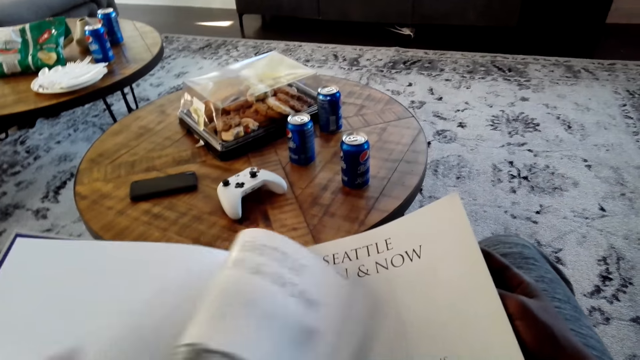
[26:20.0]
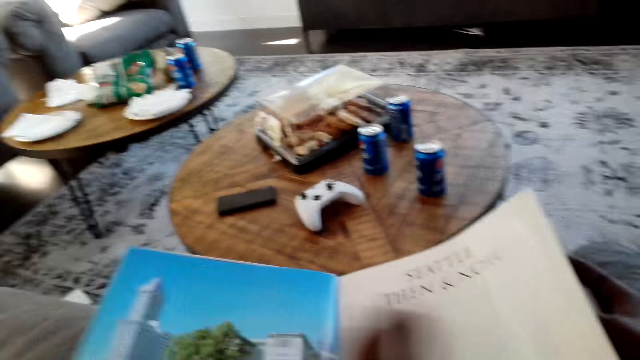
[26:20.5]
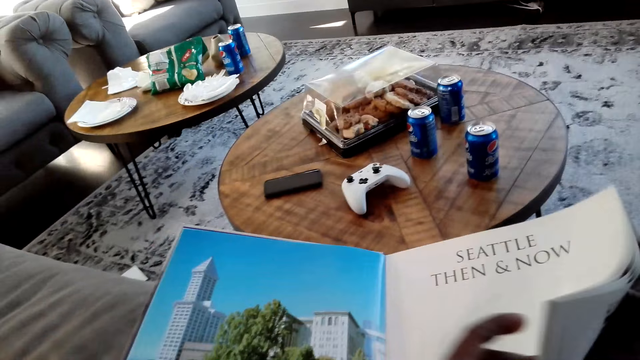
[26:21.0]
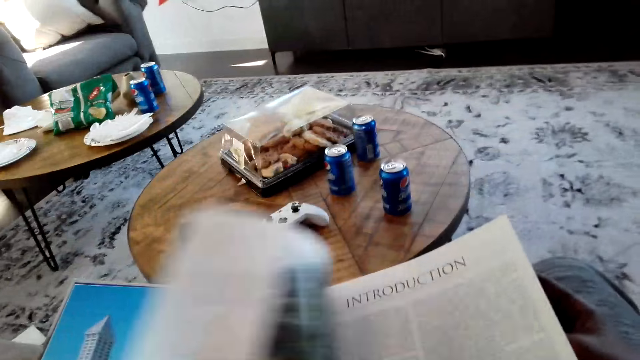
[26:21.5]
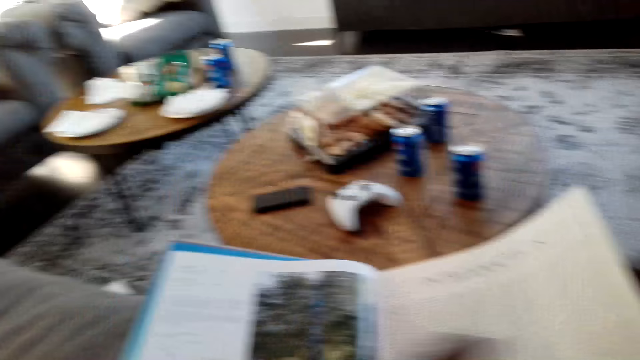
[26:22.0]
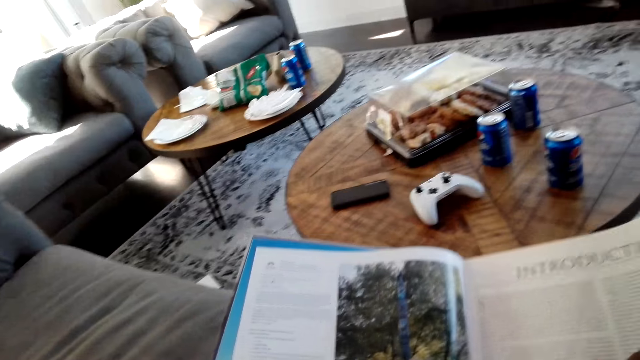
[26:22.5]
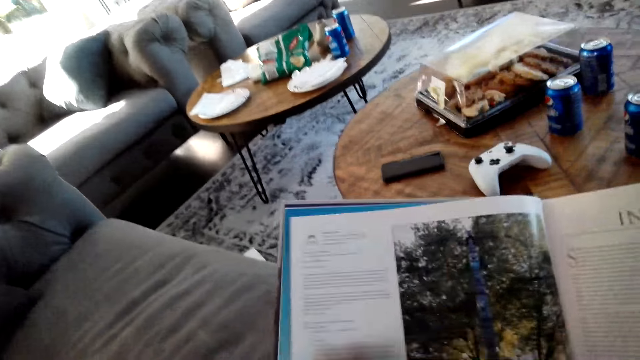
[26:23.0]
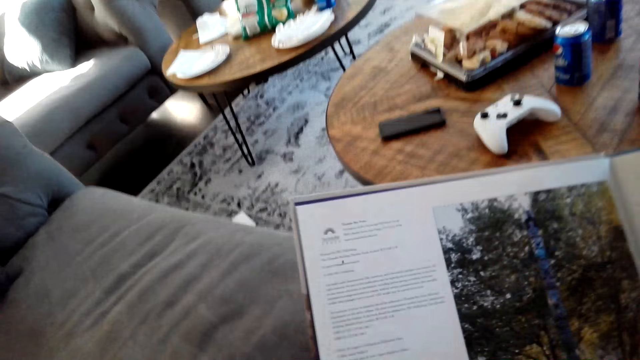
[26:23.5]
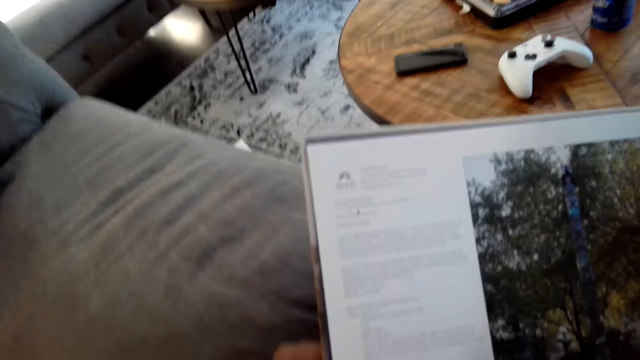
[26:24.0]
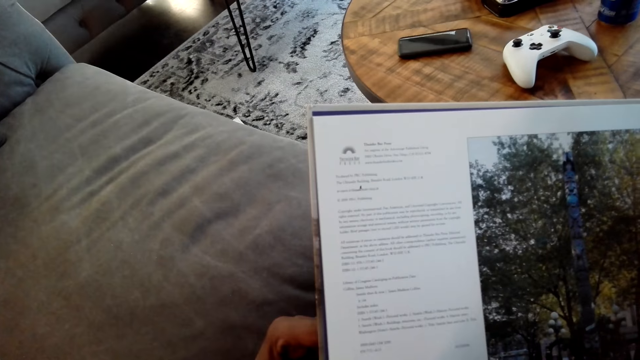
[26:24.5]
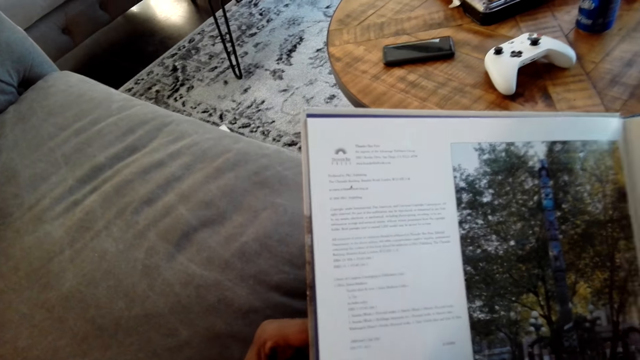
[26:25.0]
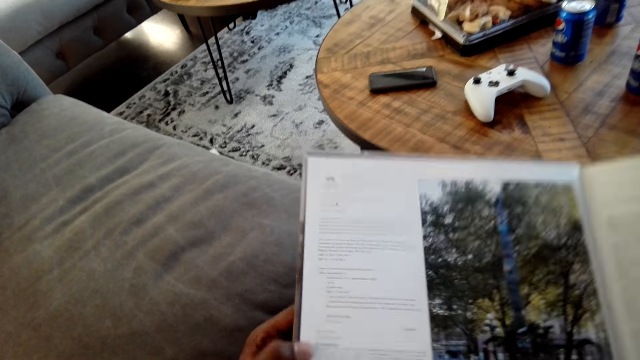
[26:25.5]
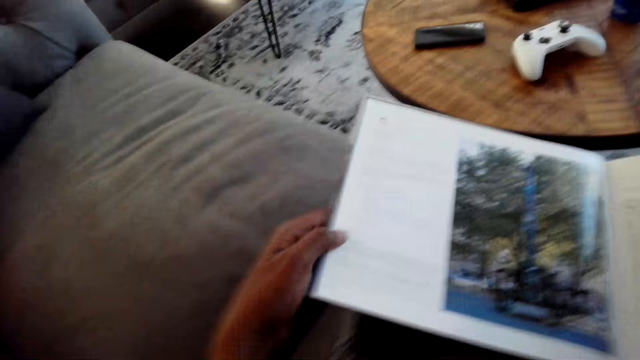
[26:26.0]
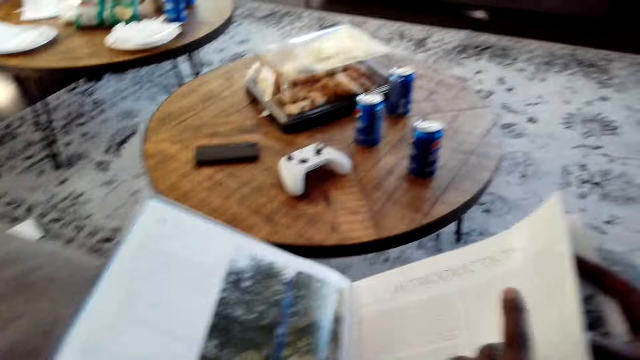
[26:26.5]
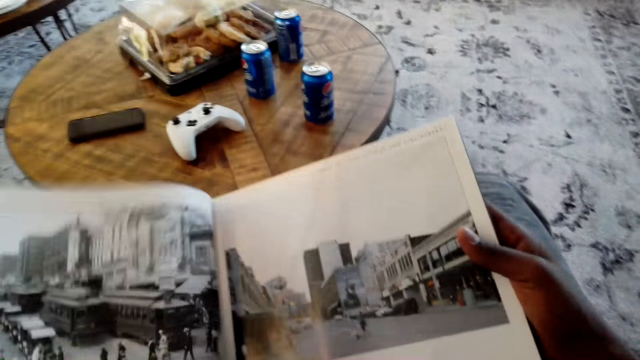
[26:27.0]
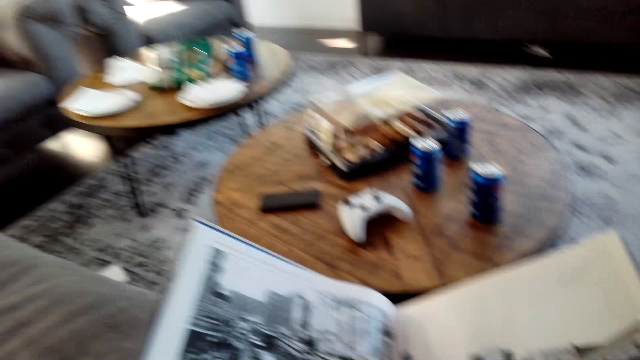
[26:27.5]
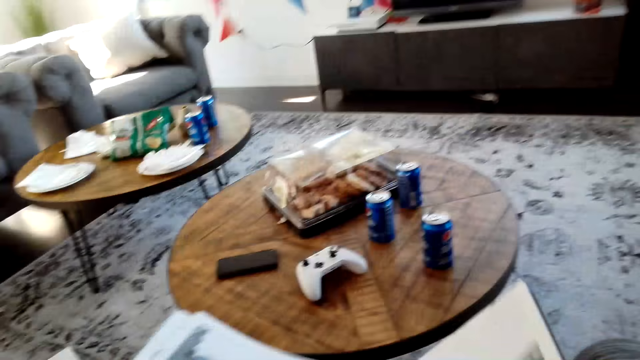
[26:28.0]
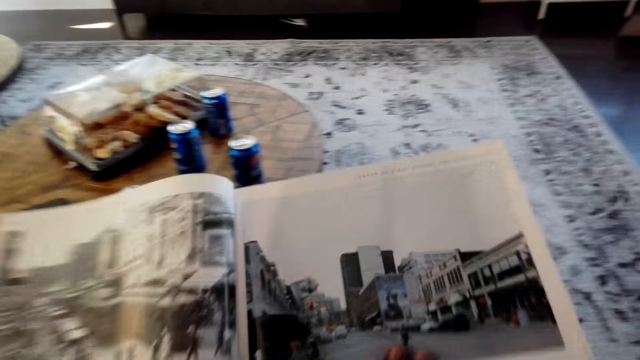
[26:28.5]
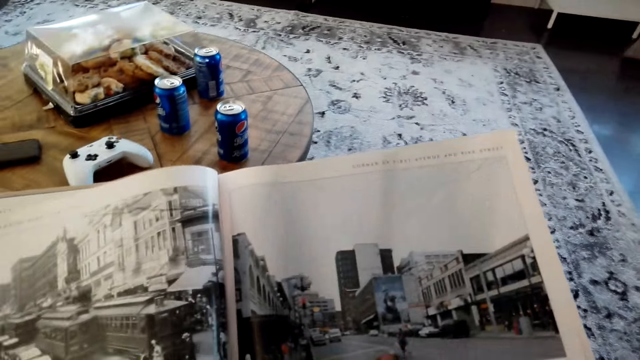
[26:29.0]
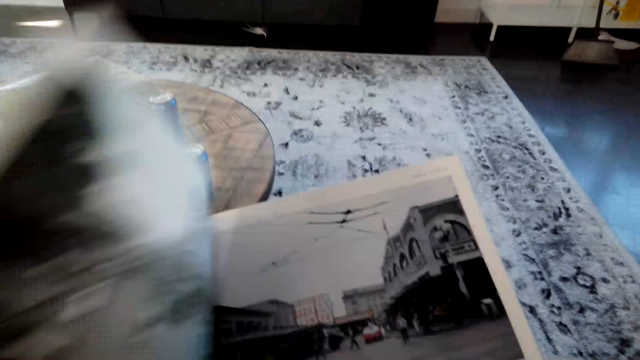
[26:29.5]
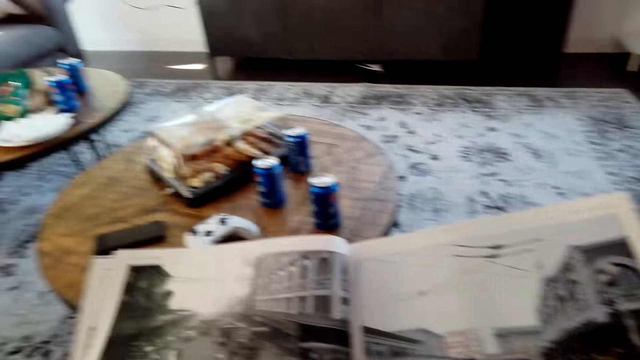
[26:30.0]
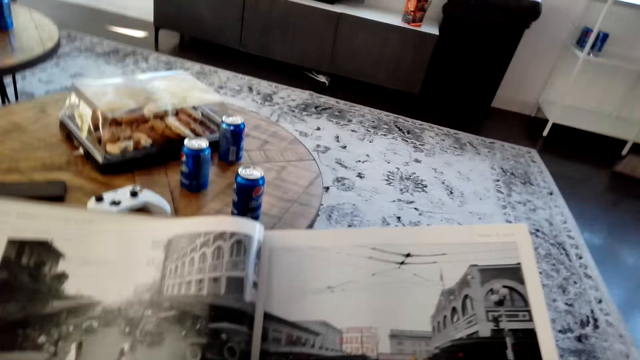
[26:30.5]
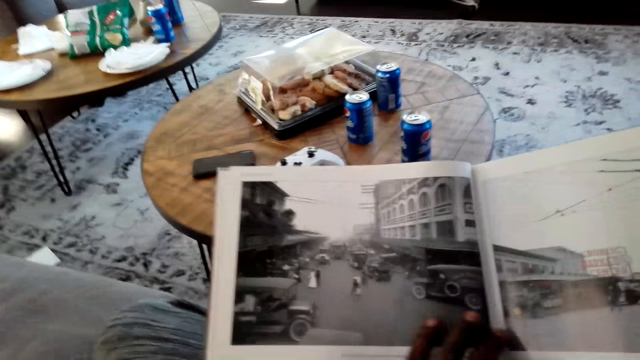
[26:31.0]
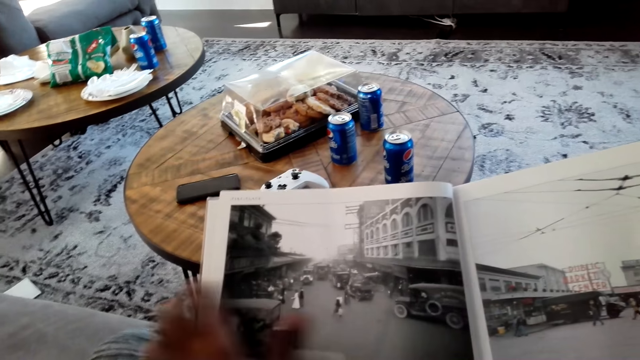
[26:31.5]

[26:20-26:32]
The camera wearer reads a magazine. They flip a magazine page. They read the magazine. They flip a magazine page.

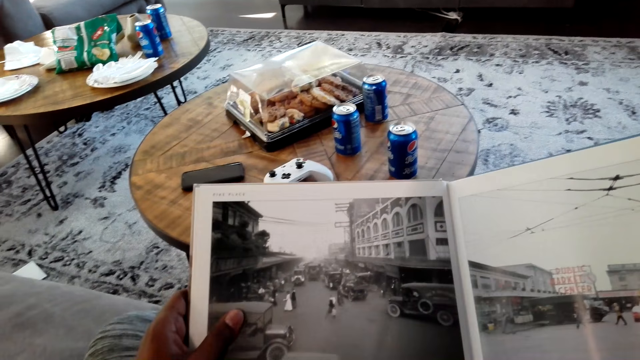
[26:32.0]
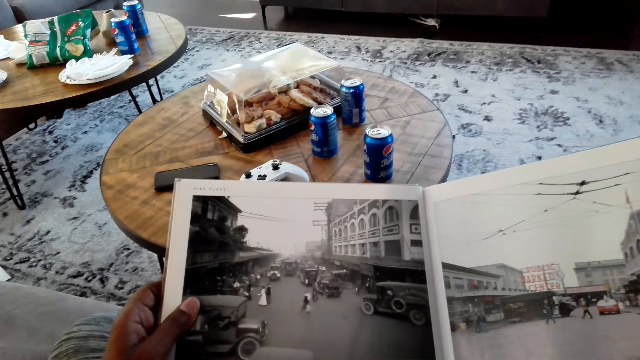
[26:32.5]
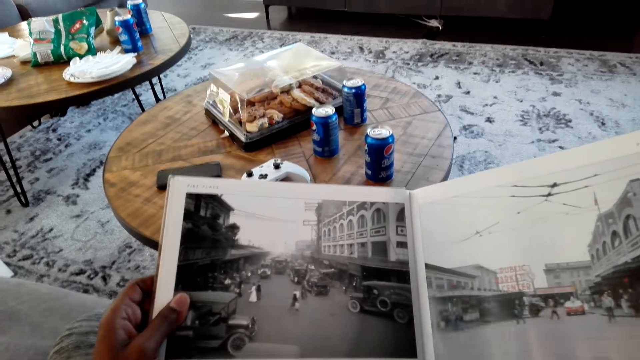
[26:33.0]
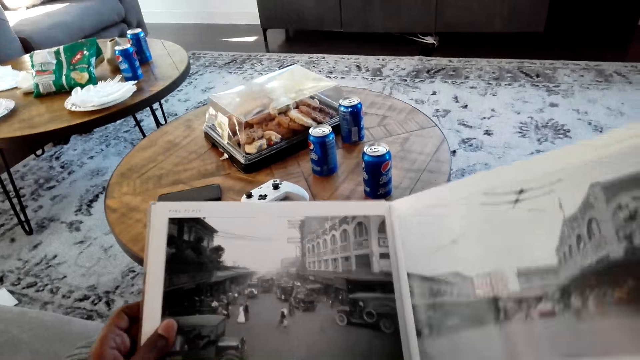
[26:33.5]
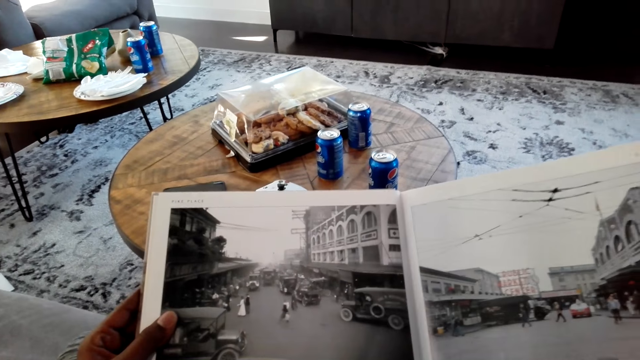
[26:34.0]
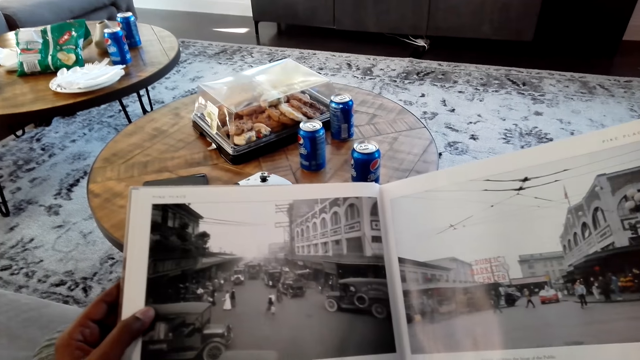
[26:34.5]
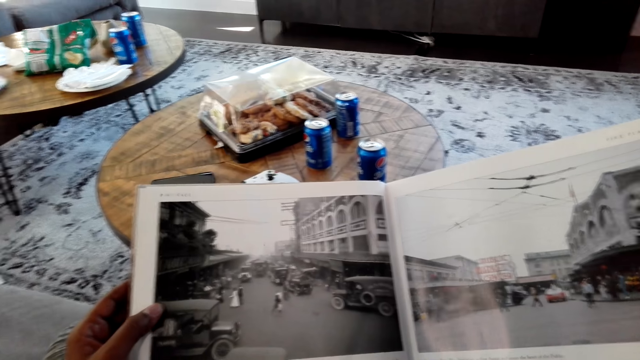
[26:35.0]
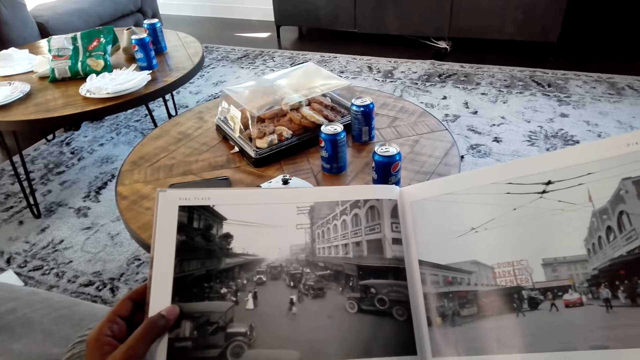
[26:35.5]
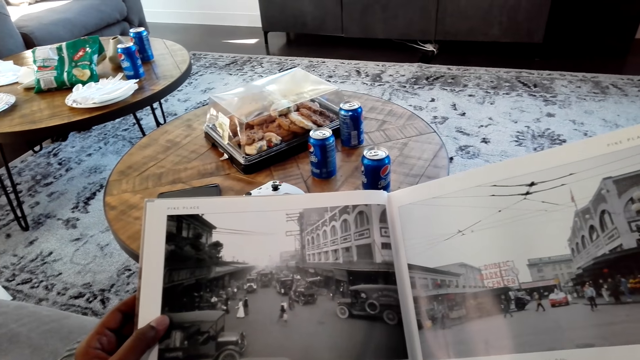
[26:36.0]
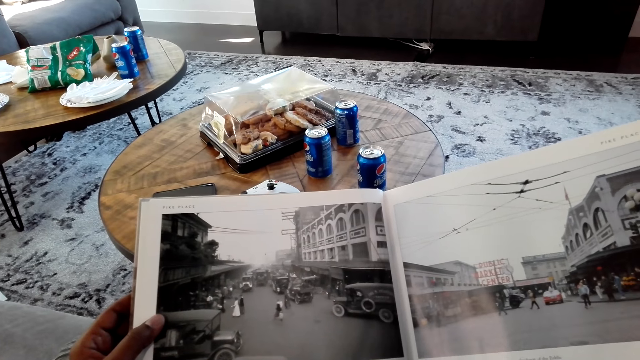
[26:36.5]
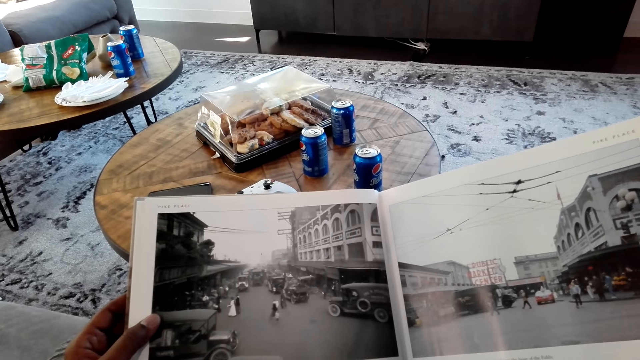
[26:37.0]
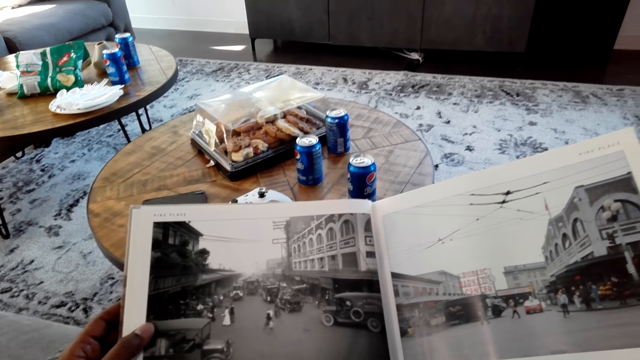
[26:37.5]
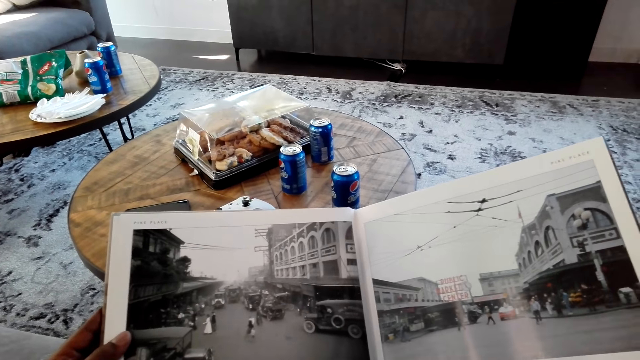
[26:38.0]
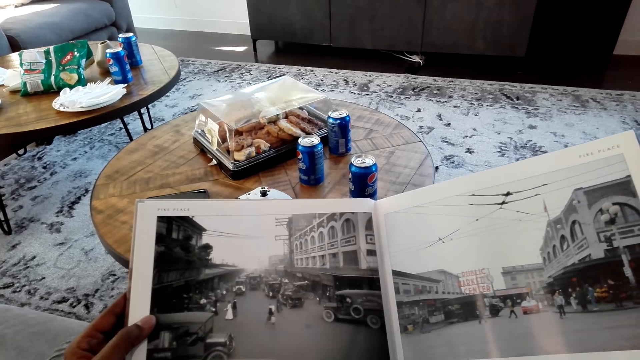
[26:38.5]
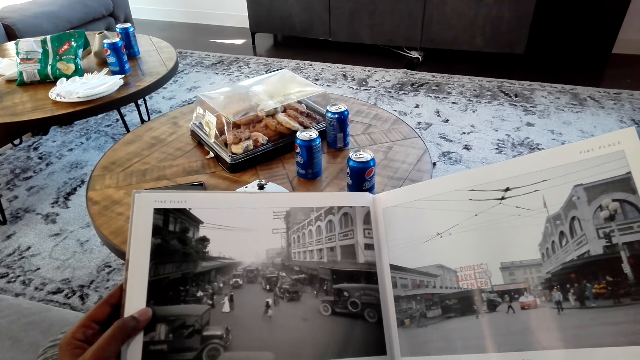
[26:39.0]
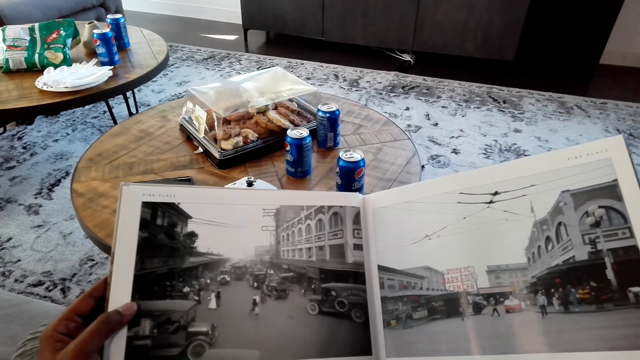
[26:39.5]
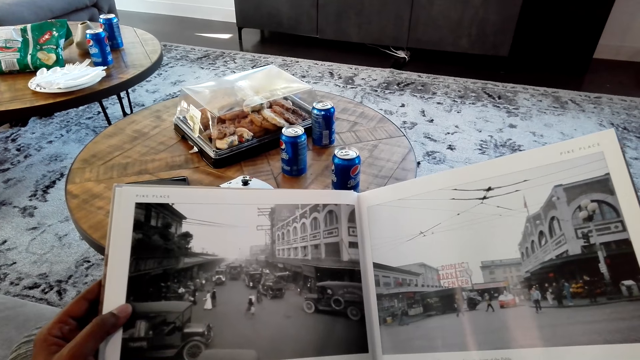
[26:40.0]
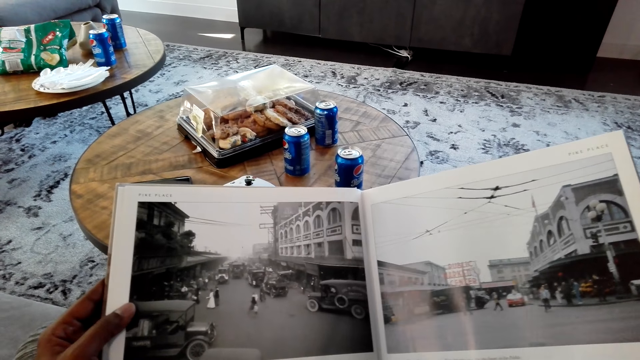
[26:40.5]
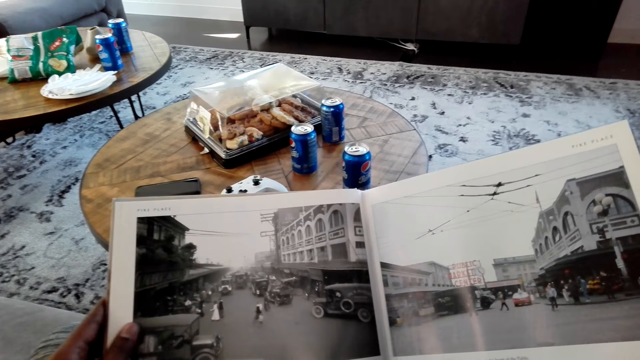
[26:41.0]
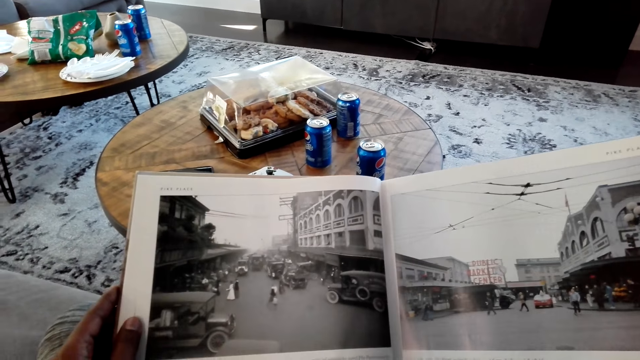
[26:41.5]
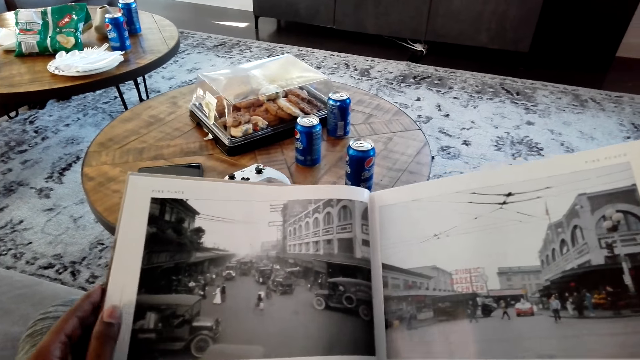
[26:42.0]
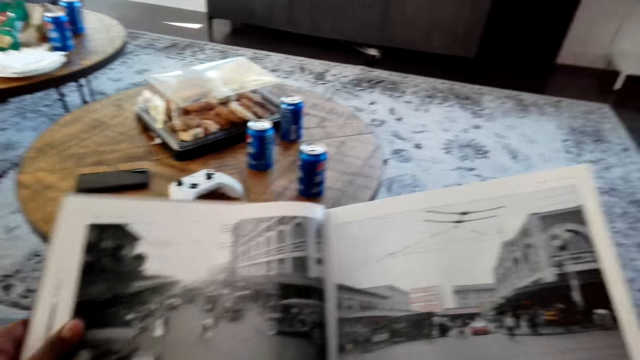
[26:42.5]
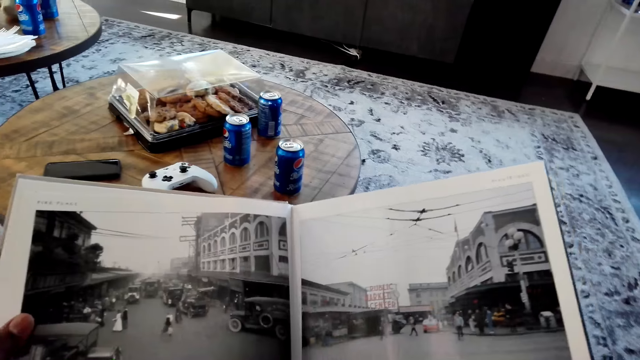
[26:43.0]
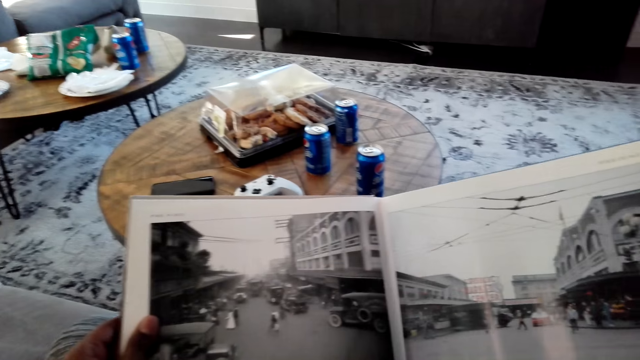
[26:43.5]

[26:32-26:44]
The camera wearer reads a magazine.
